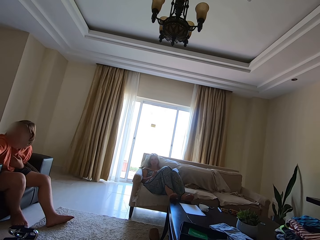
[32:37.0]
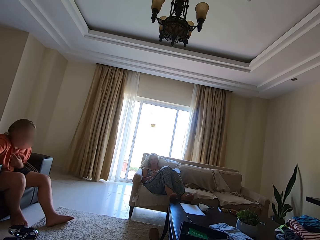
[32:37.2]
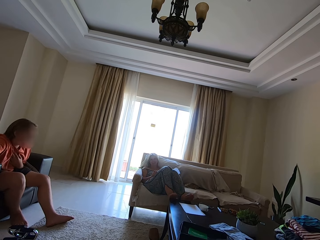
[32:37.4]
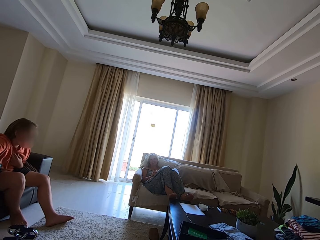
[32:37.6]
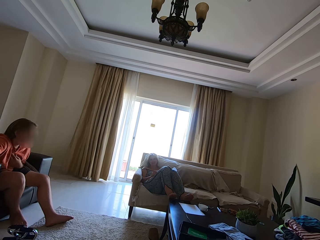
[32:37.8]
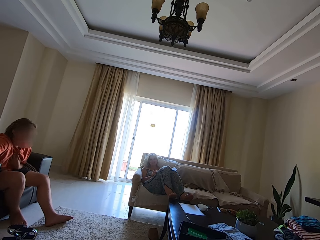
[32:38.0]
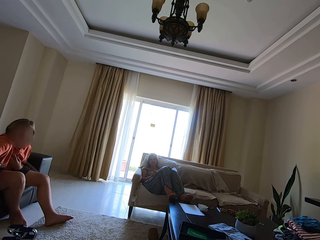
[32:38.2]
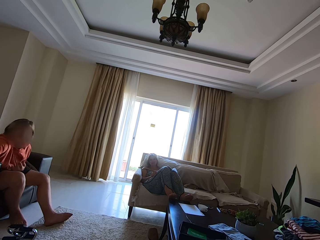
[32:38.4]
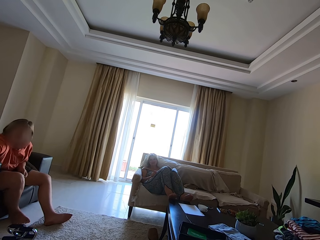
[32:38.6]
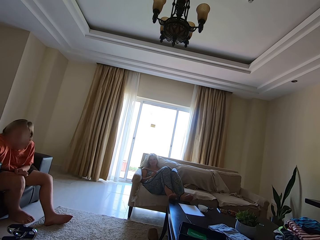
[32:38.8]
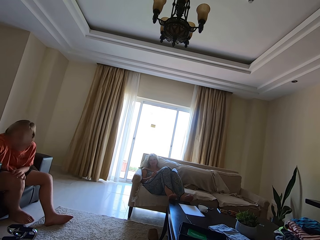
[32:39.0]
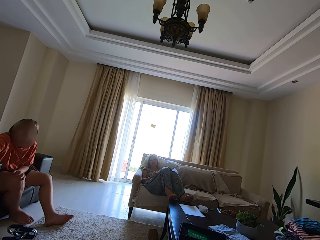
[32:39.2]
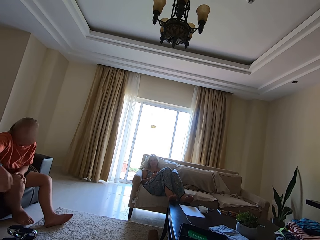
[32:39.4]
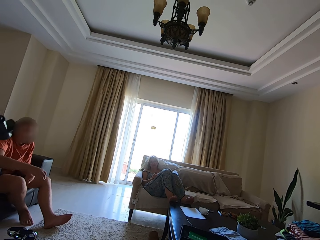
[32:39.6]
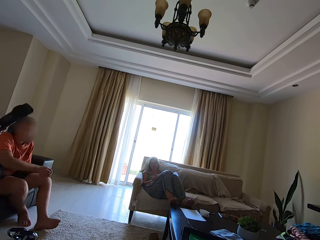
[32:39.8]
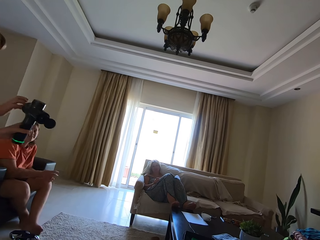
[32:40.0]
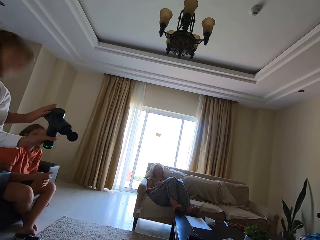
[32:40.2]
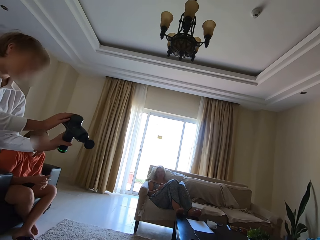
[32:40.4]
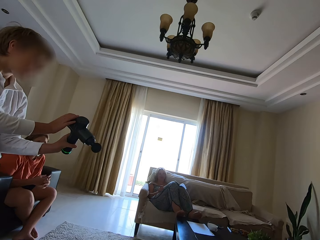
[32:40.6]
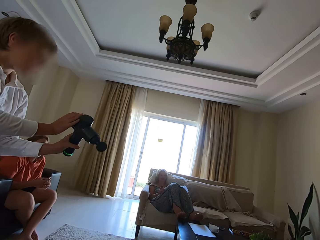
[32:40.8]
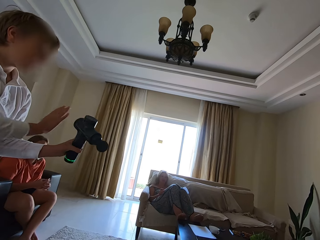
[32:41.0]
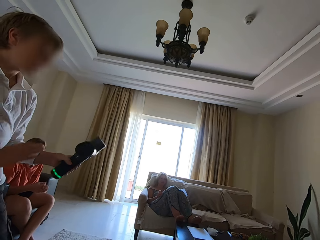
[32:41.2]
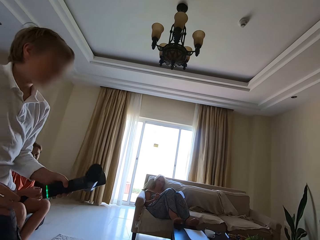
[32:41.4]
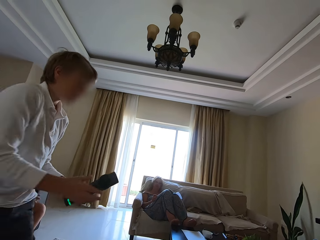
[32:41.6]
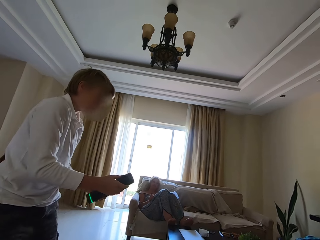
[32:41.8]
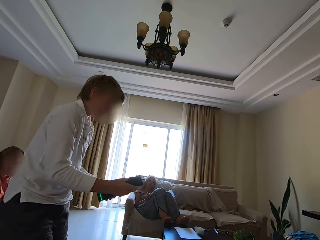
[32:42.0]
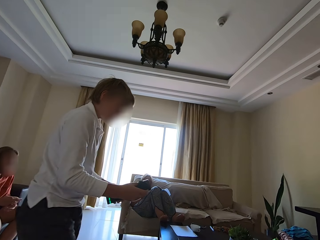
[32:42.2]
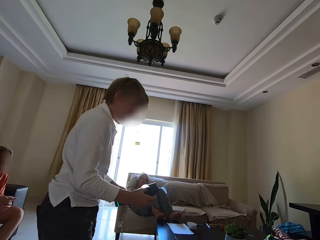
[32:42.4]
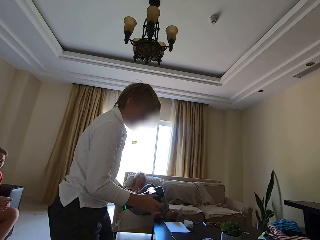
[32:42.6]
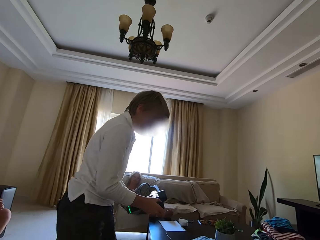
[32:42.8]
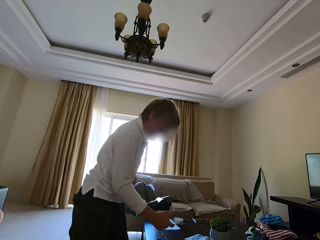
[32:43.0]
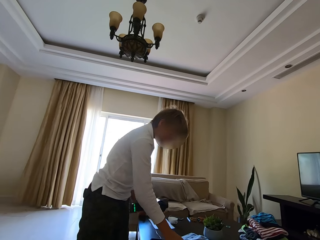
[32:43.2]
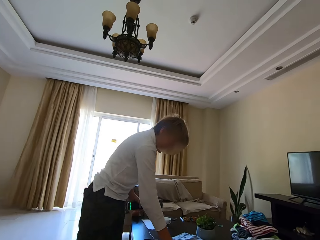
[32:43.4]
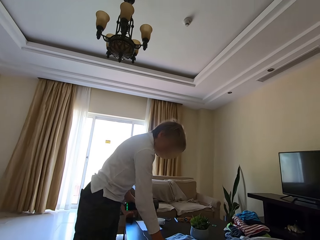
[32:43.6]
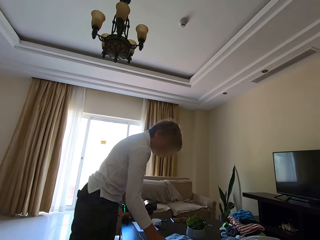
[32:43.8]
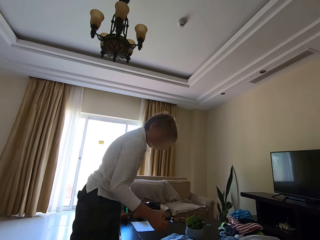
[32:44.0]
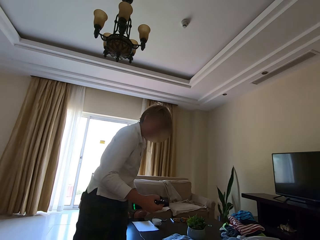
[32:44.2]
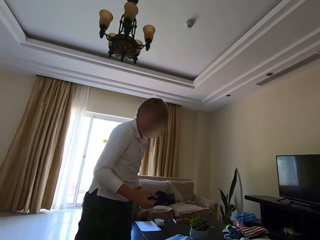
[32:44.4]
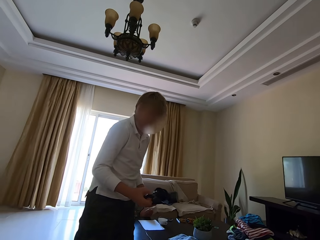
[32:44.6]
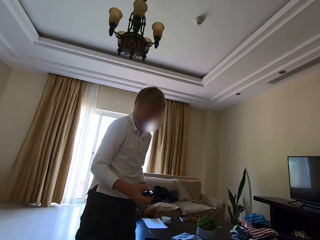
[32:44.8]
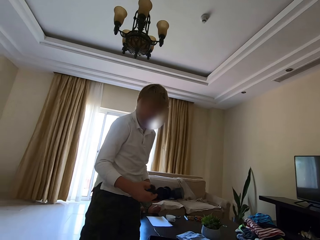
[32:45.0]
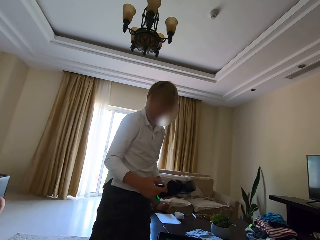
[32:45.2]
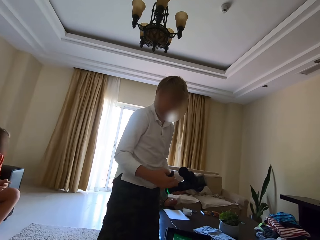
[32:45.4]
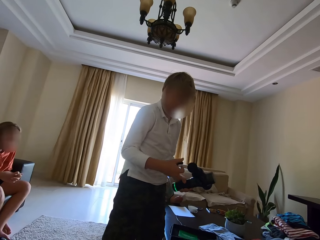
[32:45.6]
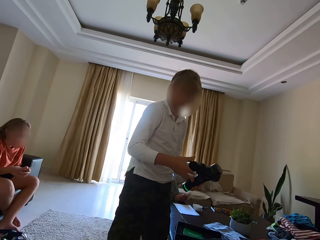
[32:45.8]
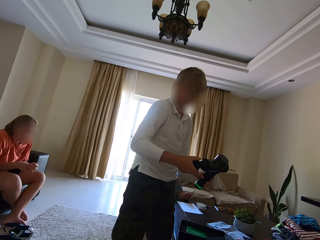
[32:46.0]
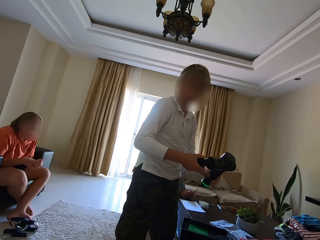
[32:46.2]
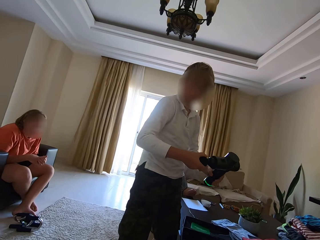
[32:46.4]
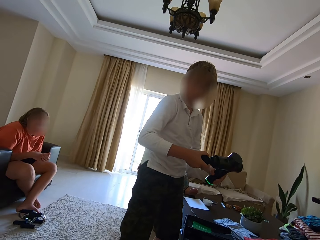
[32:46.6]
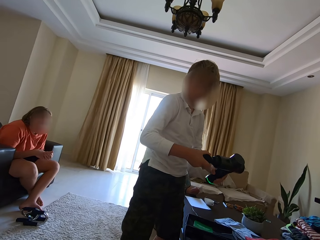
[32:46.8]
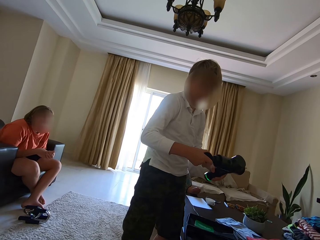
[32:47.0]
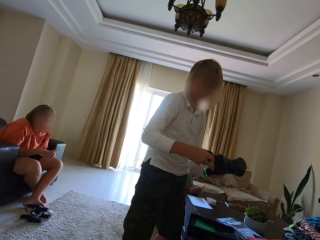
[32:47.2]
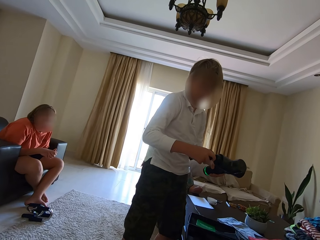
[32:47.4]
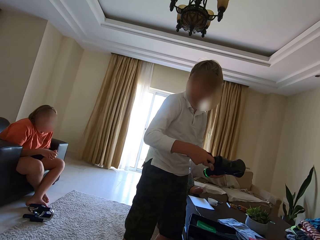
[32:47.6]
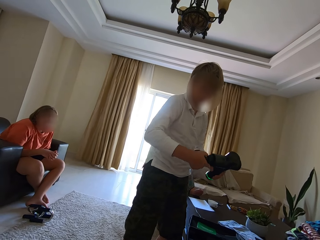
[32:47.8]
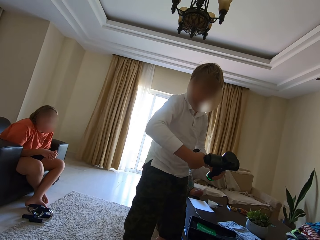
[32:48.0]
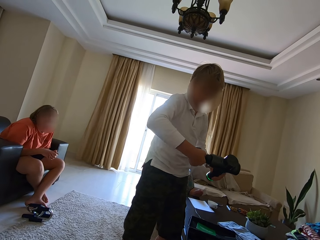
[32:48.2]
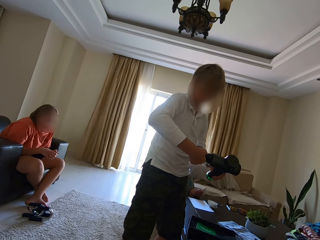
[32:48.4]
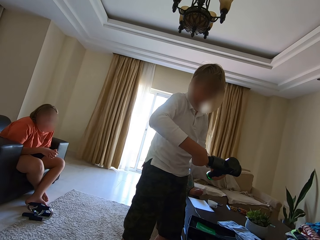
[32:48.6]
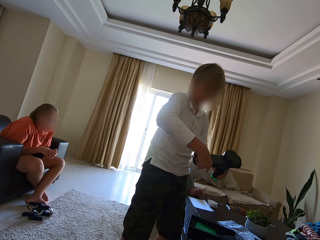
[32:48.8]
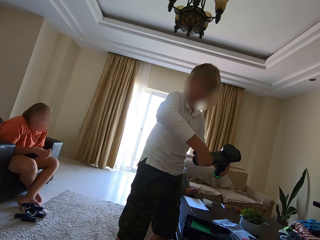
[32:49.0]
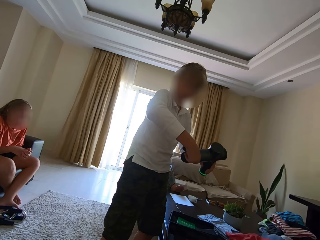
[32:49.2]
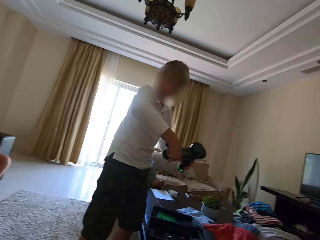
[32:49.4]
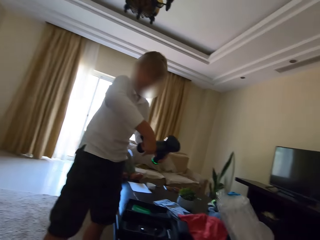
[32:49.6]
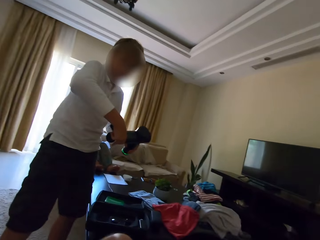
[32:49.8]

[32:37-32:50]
A man rubs his chest. The camera wearer looks around. A person talks. Another man stands up, looks at the camera and walks around. The camera wearer talks. The other man picks up something. The camera wearer looks around. The other man opens the camera and holds something.

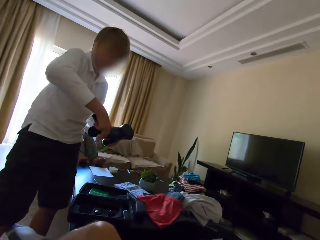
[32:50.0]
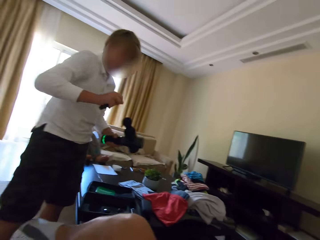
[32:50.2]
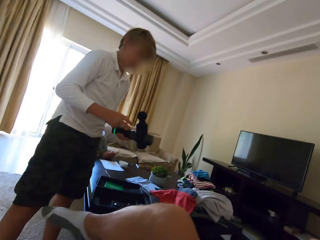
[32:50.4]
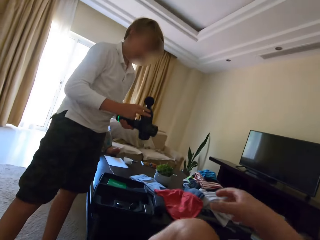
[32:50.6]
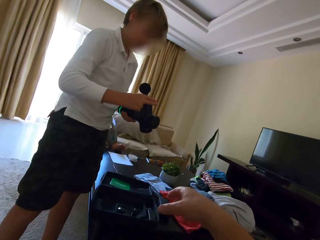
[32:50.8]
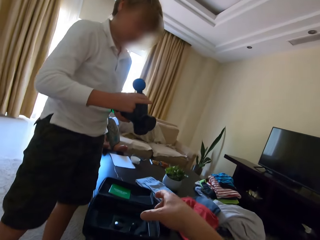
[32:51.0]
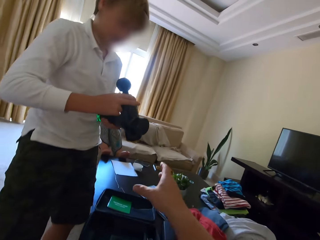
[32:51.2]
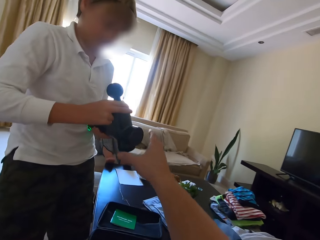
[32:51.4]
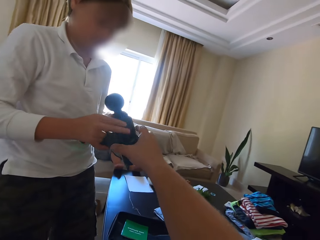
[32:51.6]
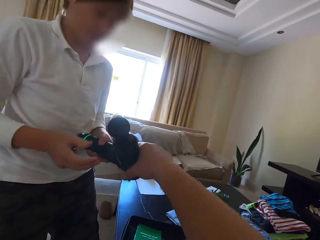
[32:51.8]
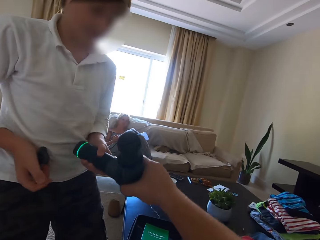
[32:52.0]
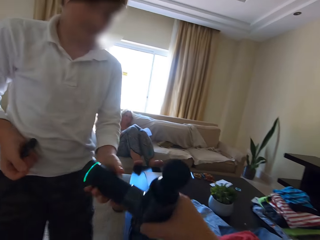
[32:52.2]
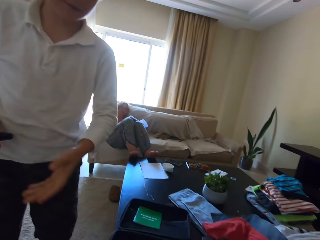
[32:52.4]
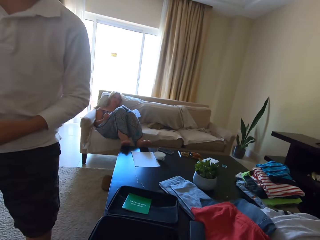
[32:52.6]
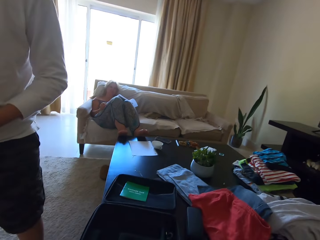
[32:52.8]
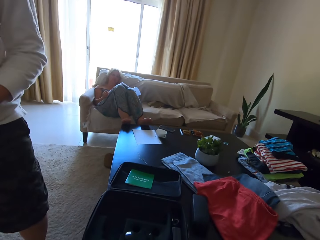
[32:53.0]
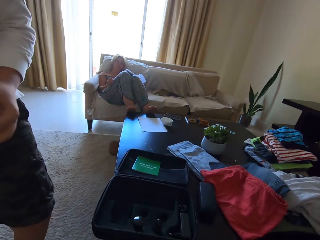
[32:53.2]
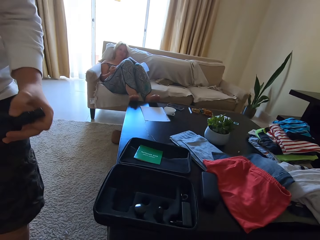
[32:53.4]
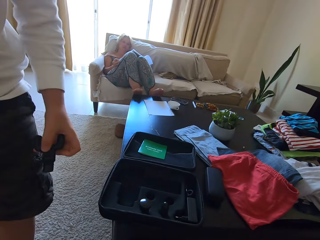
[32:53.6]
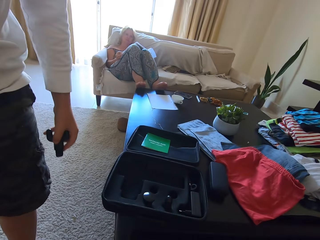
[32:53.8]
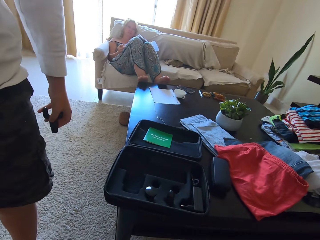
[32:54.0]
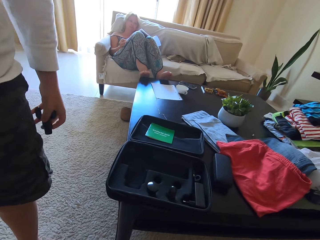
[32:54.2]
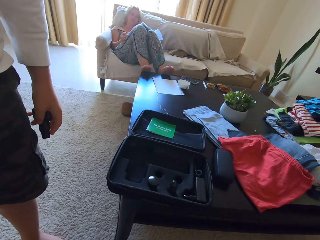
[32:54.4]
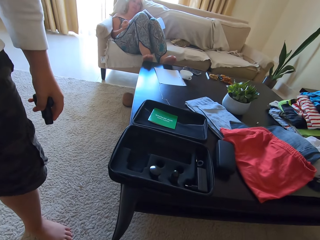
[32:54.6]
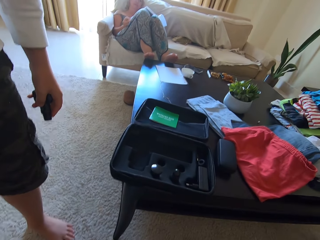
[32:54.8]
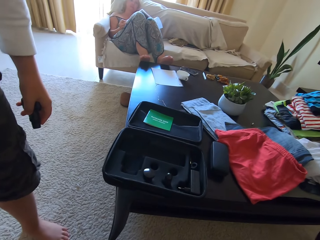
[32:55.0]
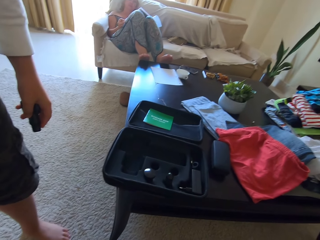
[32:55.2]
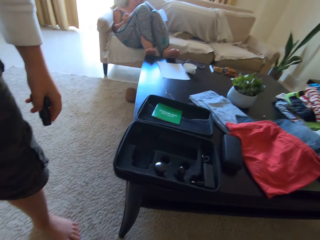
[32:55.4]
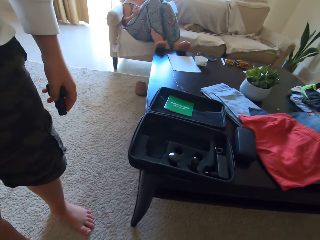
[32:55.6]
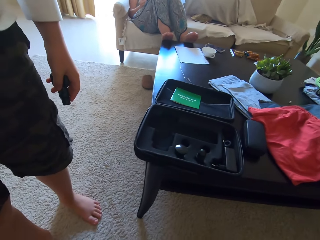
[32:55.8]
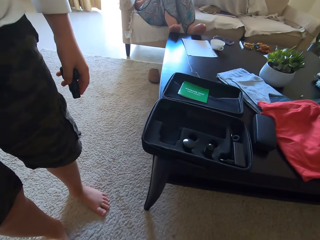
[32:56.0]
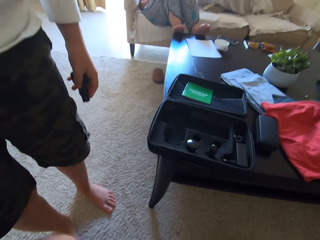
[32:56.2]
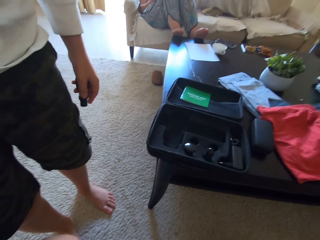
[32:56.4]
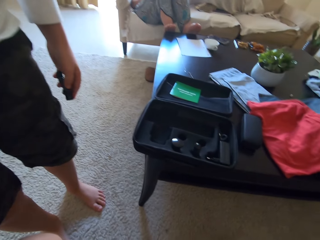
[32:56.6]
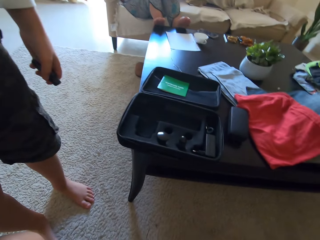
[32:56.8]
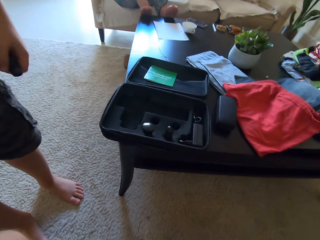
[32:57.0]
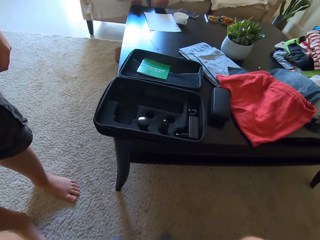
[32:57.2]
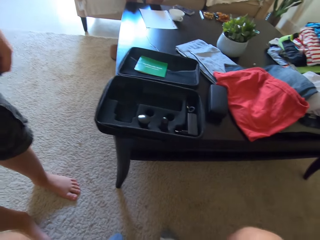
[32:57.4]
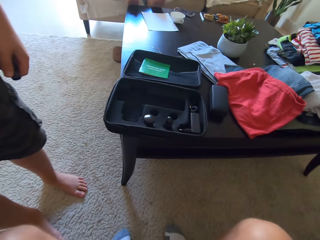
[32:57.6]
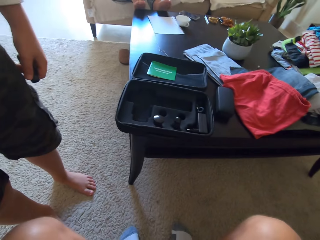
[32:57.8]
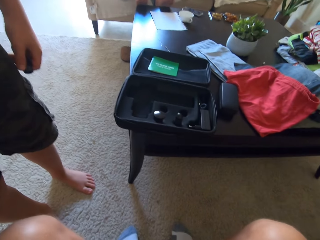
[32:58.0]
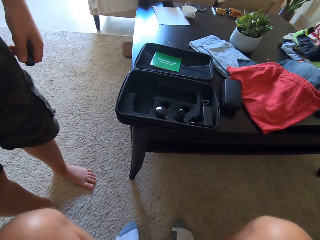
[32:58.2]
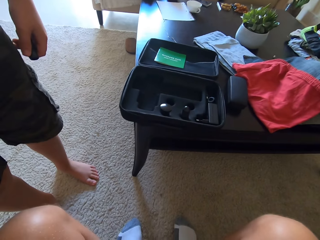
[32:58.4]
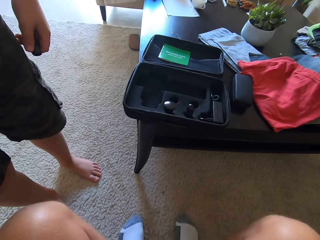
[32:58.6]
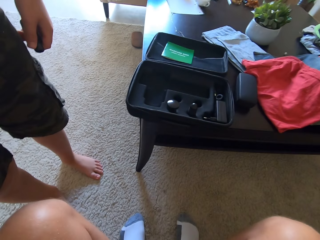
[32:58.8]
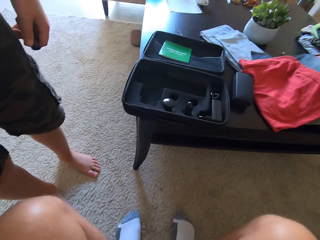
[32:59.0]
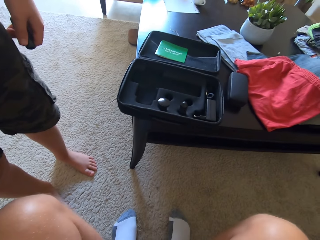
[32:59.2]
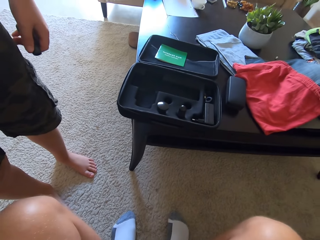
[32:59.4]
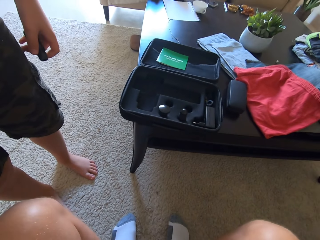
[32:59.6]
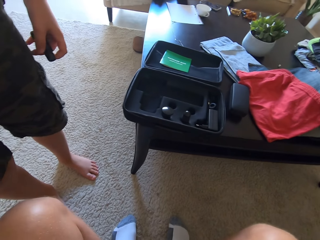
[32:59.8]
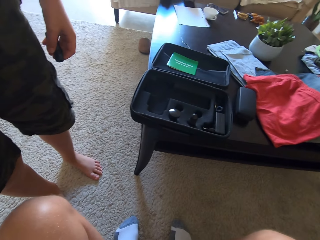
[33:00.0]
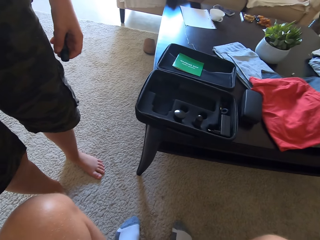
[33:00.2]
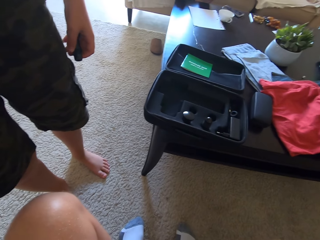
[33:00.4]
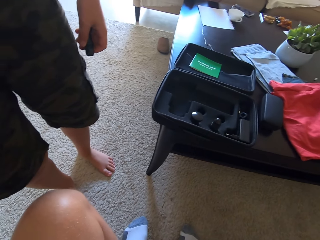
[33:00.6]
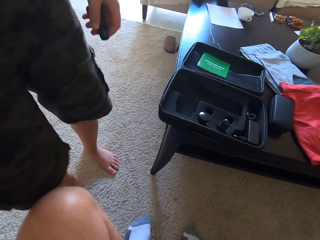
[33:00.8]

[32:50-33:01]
The camera wearer looks around. They talk. They reach for the camera. They pick up something. They pull the camera. They look around. They talk.
